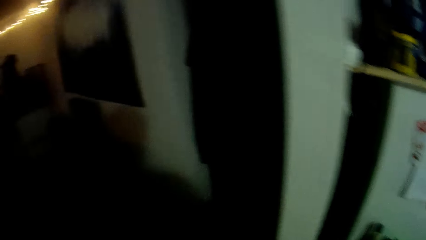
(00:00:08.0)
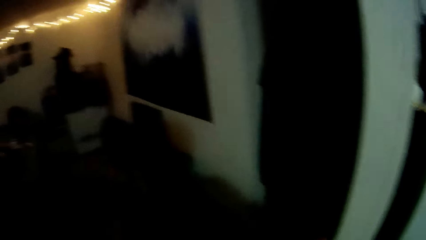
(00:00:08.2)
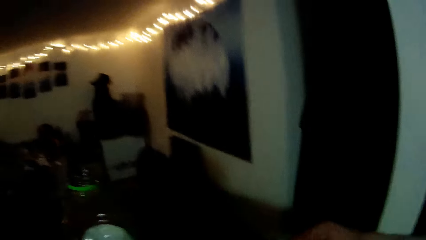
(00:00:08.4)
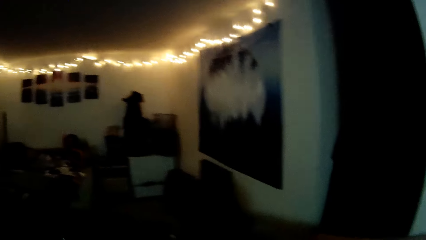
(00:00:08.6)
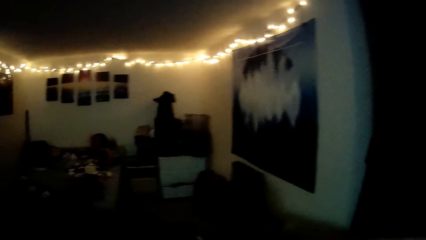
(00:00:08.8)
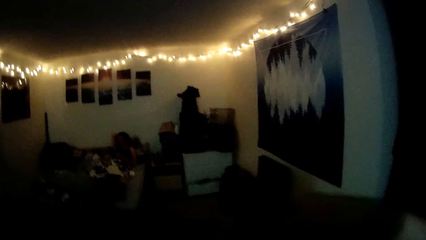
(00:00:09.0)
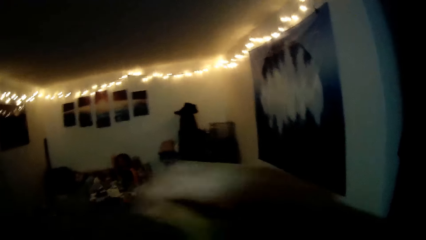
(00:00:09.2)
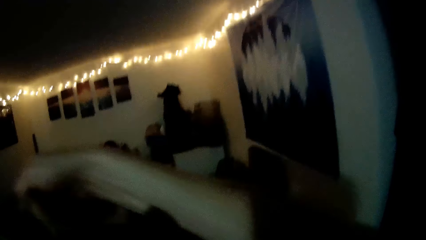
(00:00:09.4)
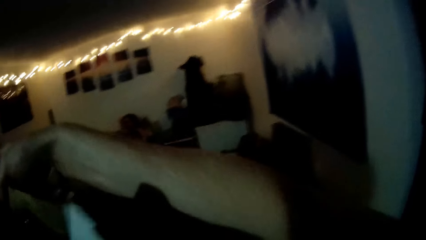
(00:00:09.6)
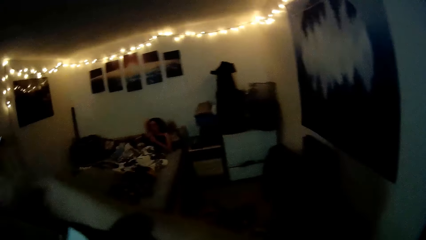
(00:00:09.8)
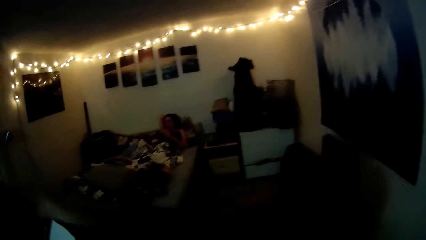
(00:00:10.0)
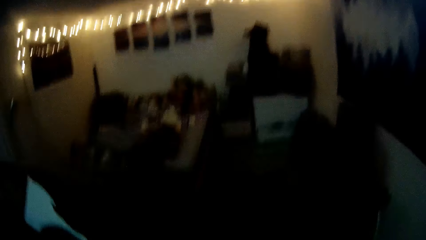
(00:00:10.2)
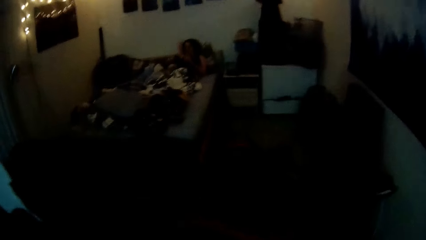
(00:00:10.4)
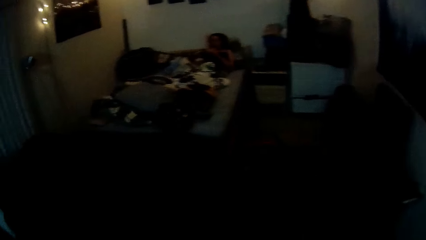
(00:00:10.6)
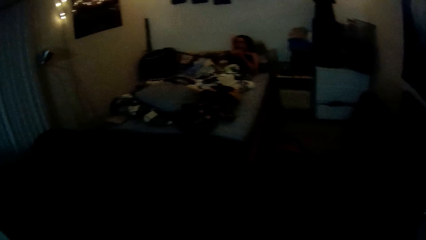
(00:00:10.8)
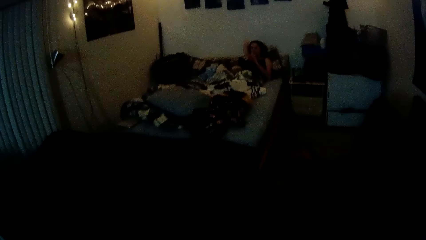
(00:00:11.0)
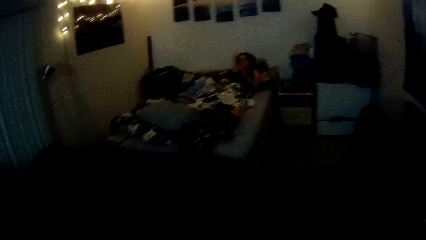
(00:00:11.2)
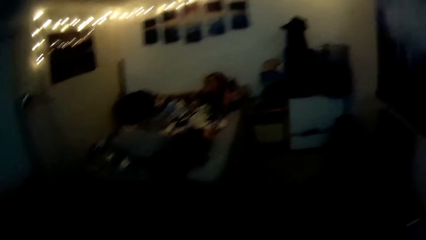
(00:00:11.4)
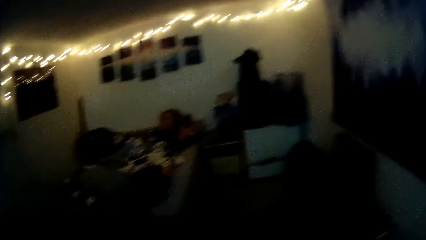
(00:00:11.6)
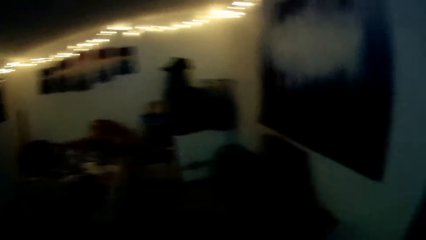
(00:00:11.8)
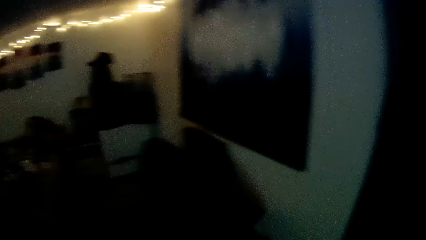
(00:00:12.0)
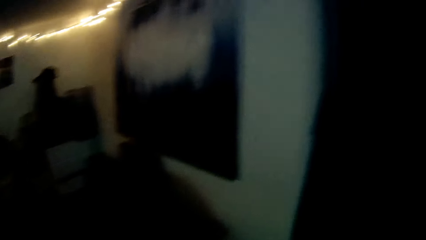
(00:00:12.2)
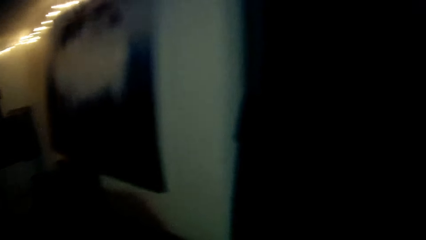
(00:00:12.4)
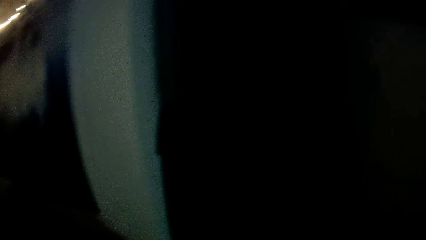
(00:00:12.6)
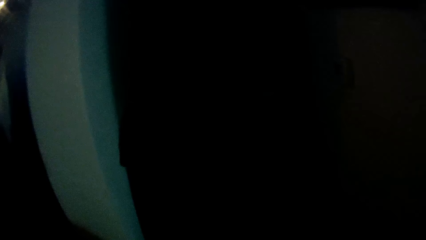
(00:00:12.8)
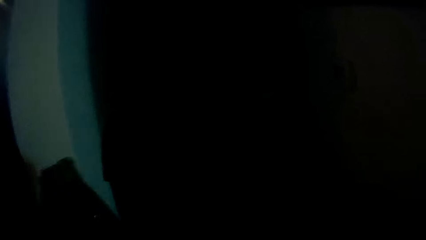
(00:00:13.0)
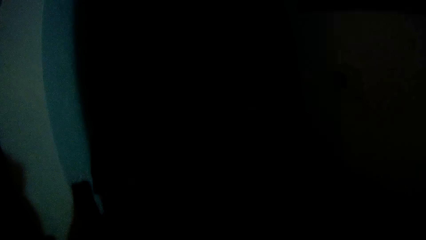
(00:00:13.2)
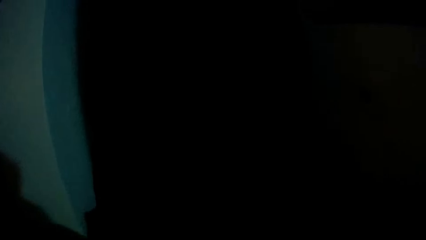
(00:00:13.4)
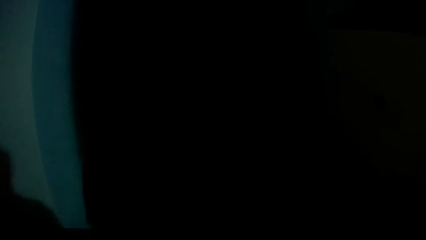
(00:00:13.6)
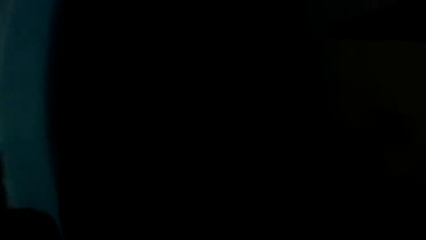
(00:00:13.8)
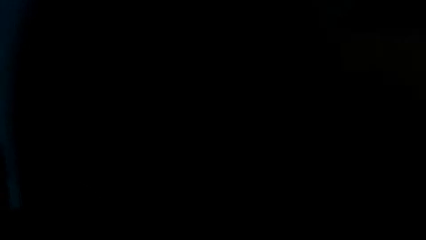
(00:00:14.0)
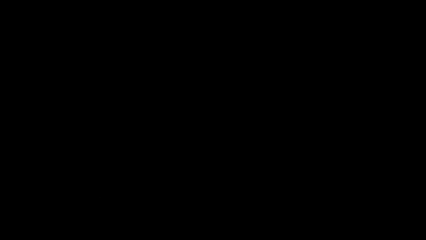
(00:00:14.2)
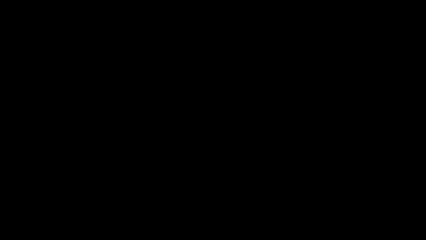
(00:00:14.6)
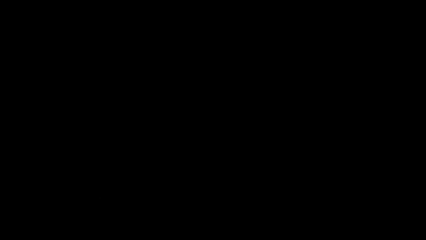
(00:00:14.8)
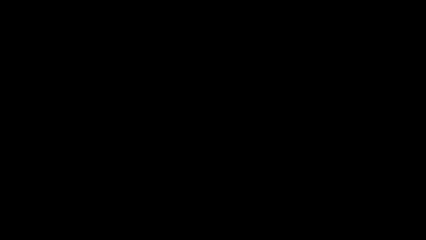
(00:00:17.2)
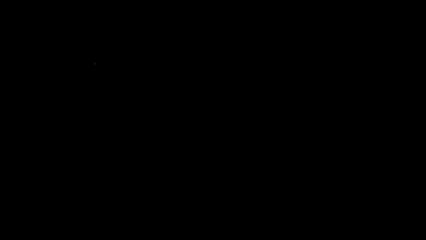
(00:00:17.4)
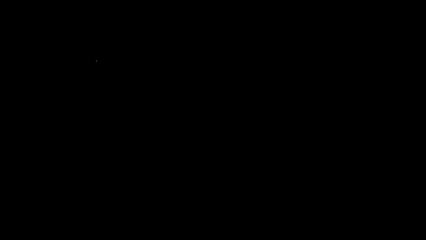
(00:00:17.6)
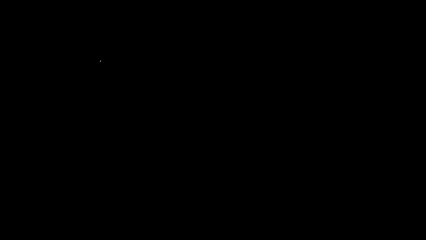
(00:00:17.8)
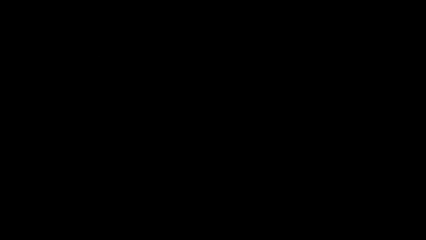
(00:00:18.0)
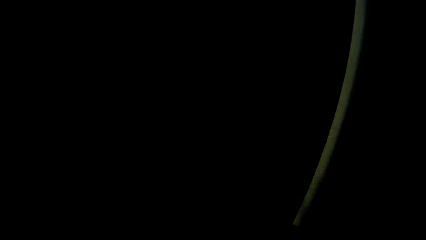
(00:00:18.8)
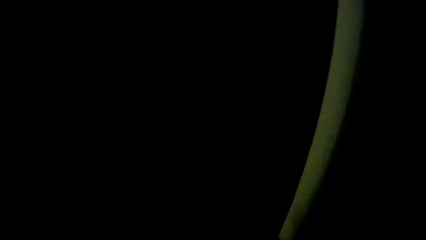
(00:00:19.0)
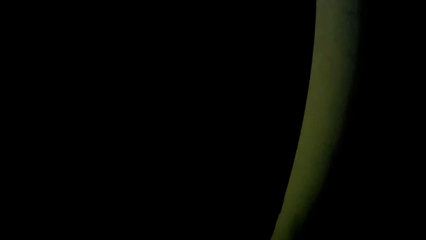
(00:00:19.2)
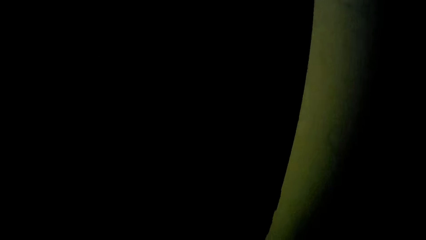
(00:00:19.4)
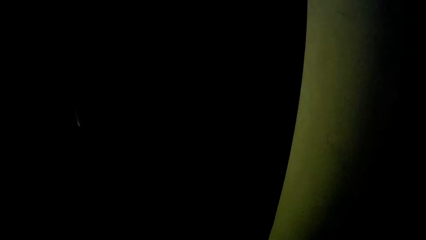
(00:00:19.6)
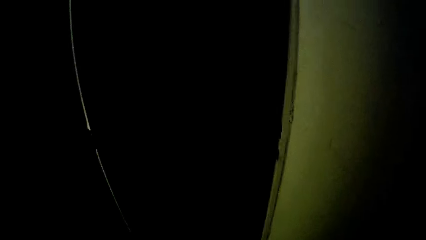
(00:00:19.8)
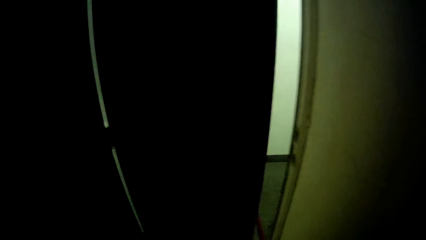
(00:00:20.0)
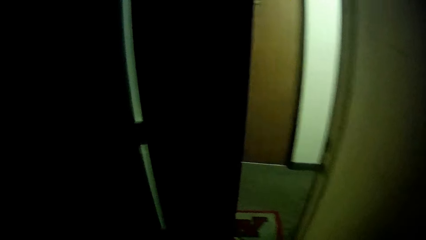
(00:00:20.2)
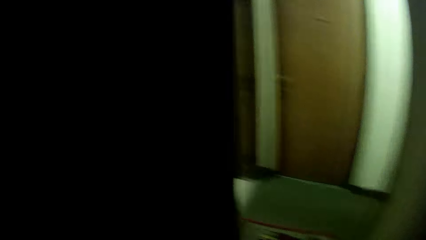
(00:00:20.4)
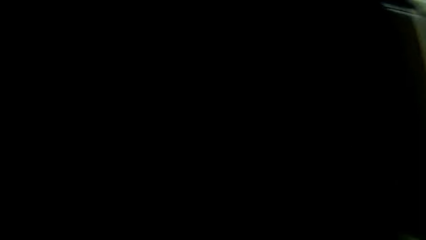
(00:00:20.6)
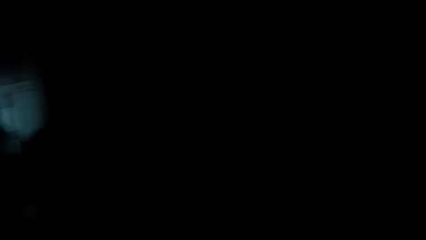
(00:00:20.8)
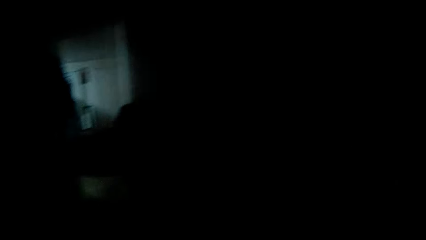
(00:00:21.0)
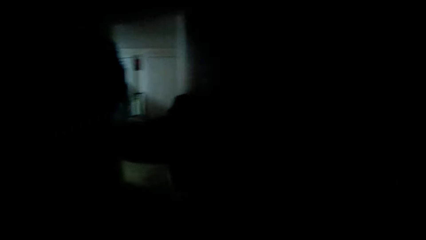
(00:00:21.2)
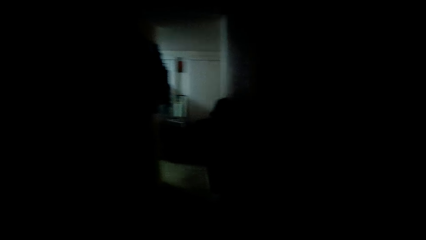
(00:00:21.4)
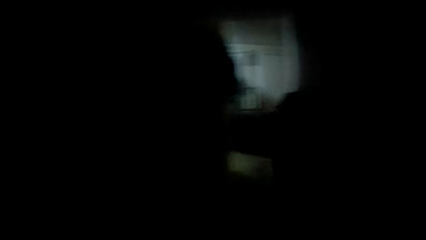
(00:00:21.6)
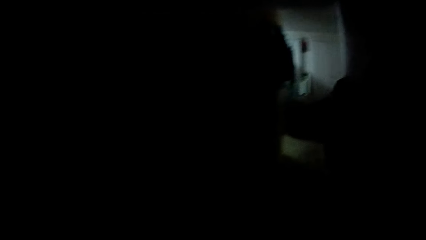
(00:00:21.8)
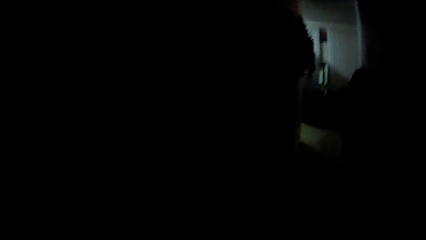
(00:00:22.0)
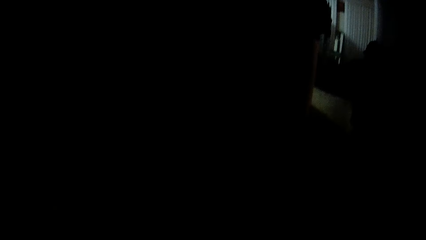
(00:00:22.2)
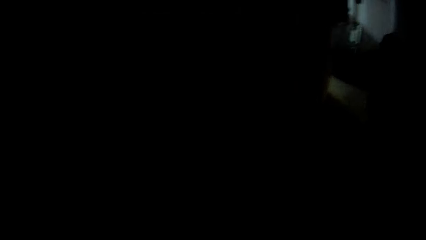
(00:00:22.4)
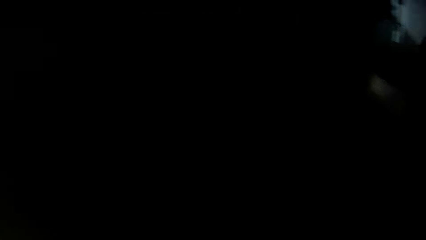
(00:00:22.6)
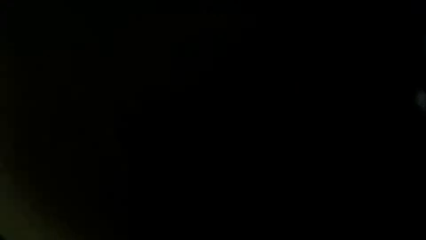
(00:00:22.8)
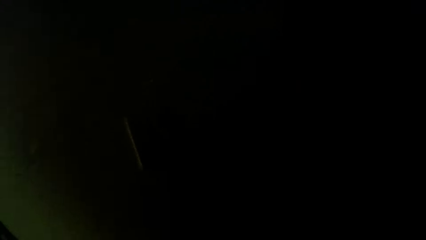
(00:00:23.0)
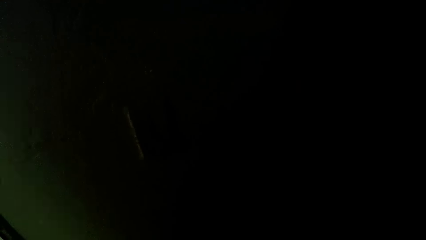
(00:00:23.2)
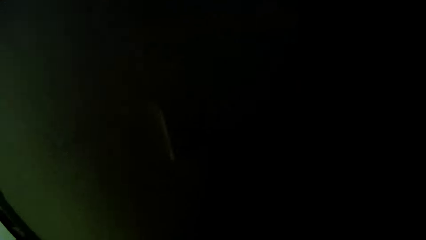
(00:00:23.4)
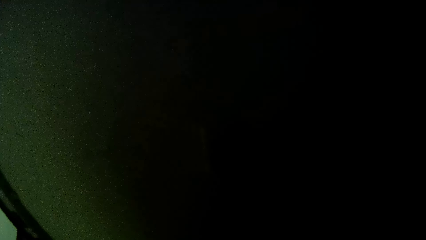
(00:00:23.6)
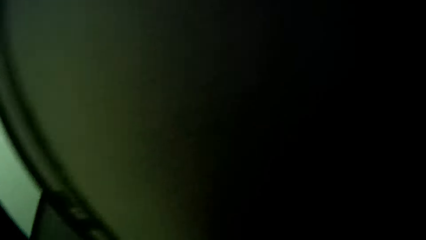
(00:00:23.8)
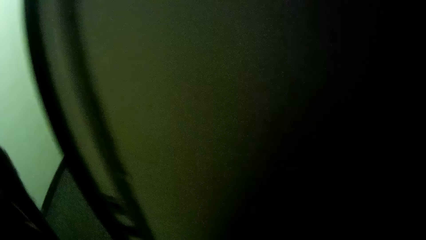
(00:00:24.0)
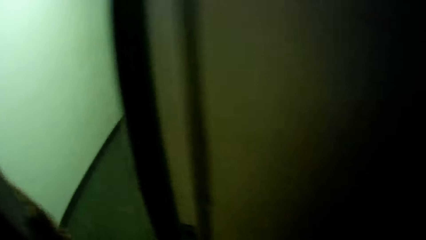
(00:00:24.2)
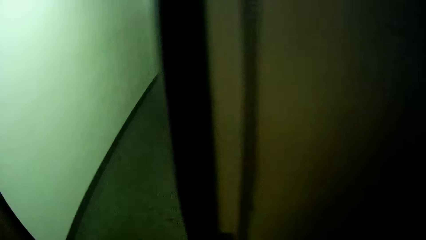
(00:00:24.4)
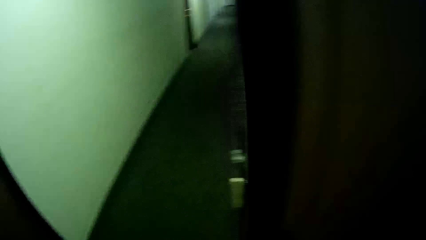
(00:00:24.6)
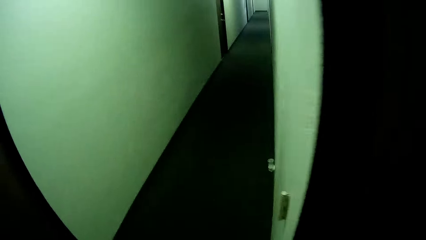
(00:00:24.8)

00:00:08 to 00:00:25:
The camera wearer picks some cartons from the floor. They open a door and walk out of an apartment.
